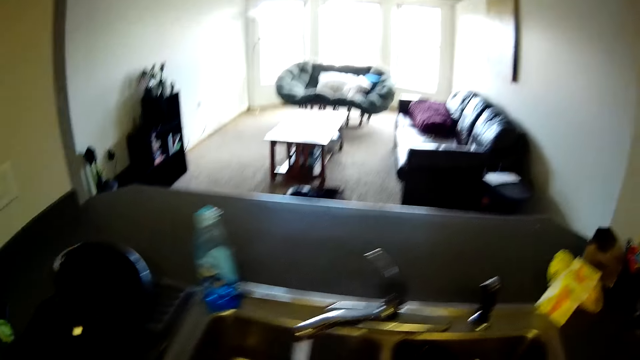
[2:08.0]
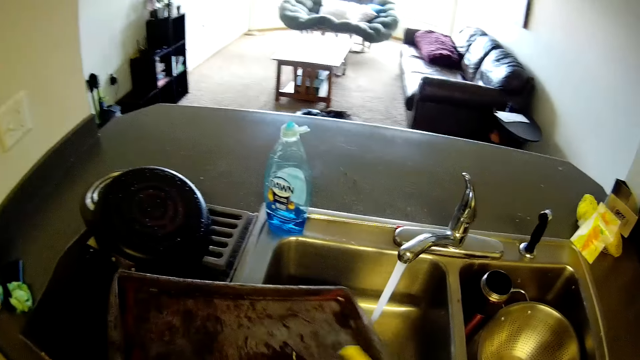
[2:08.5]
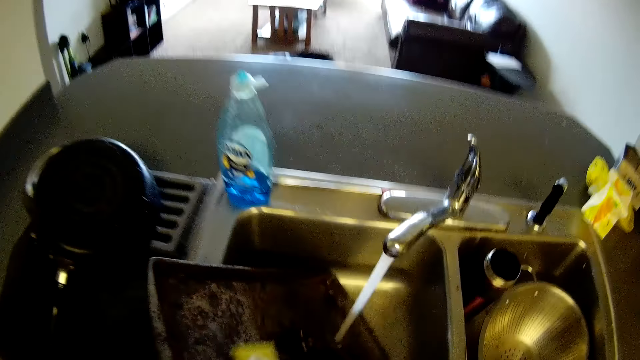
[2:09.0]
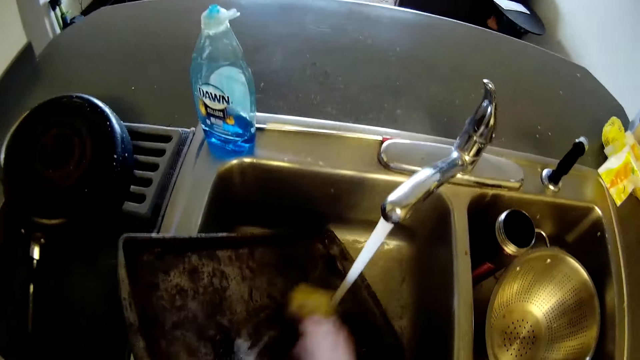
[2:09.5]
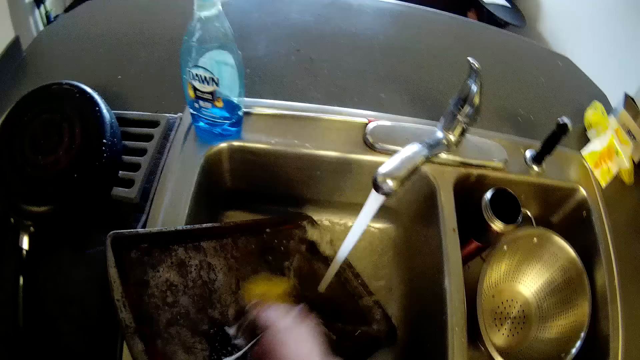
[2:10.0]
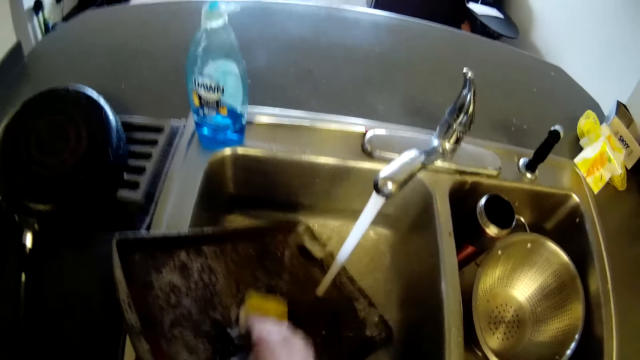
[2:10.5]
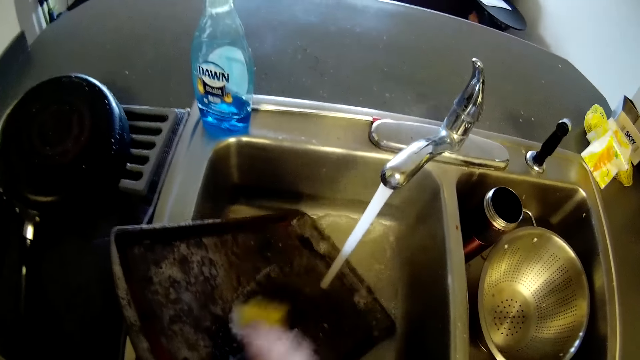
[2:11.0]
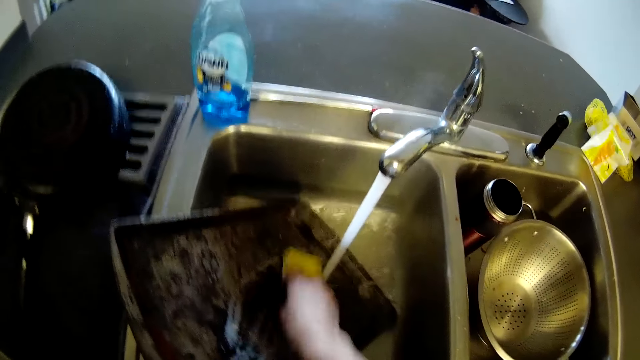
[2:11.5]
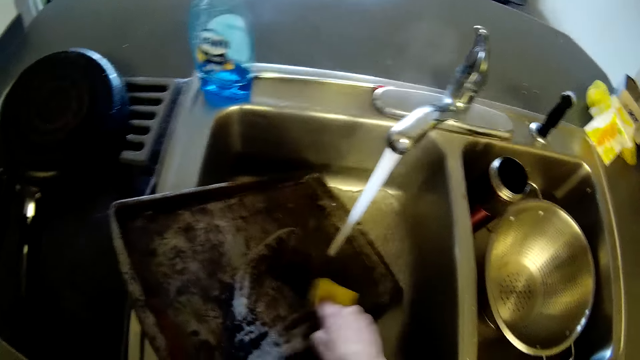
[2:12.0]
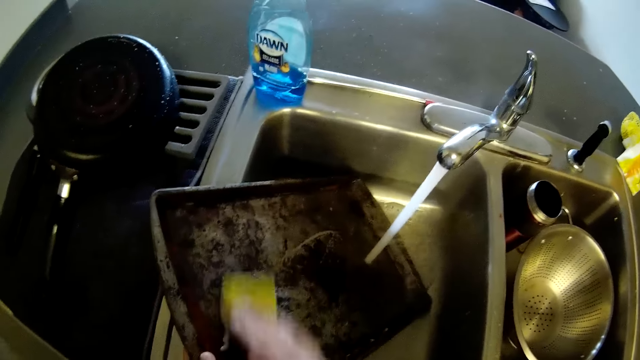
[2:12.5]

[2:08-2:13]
The camera wearer walks around a kitchen. She cleans a platter with a scrubber in her right hand and running water from a tap.

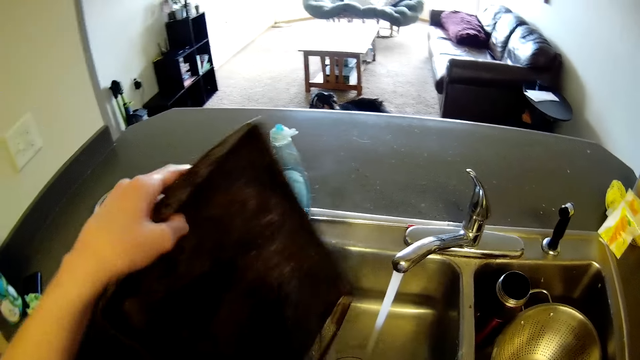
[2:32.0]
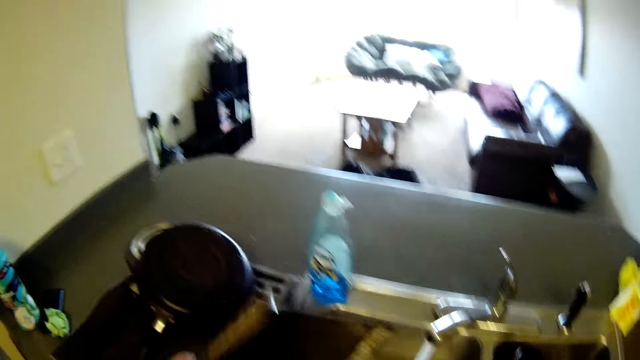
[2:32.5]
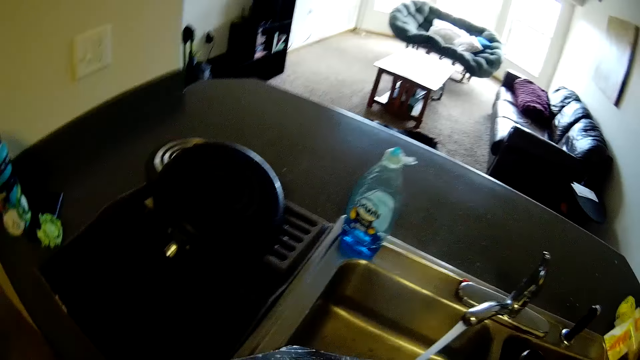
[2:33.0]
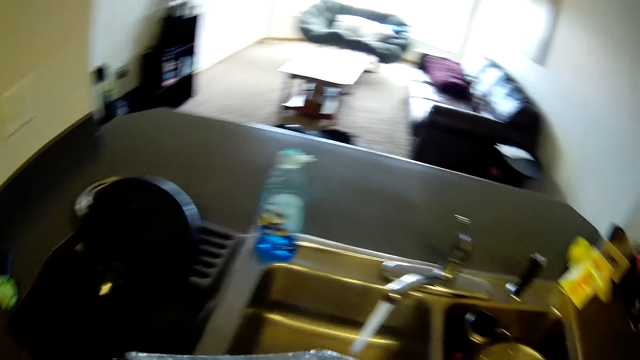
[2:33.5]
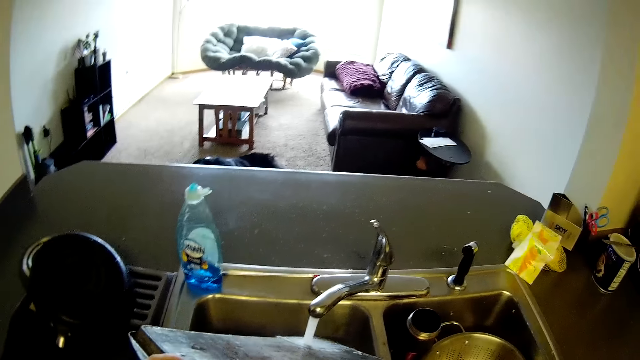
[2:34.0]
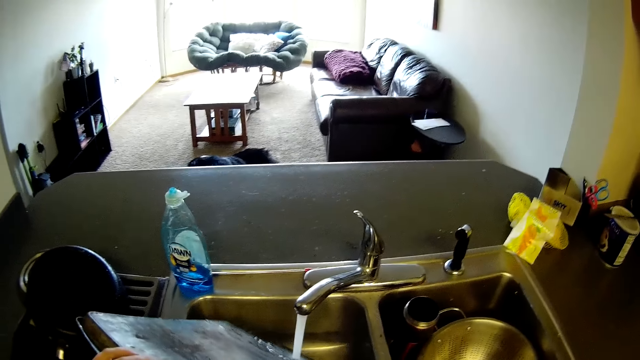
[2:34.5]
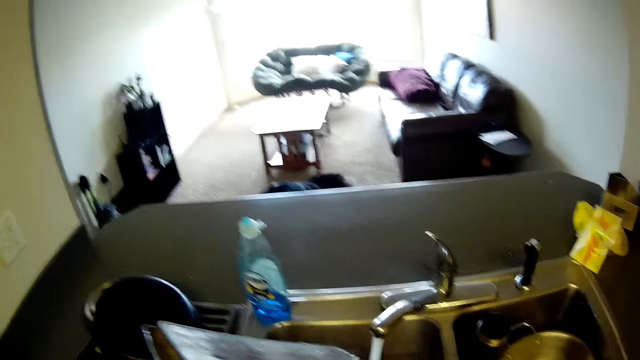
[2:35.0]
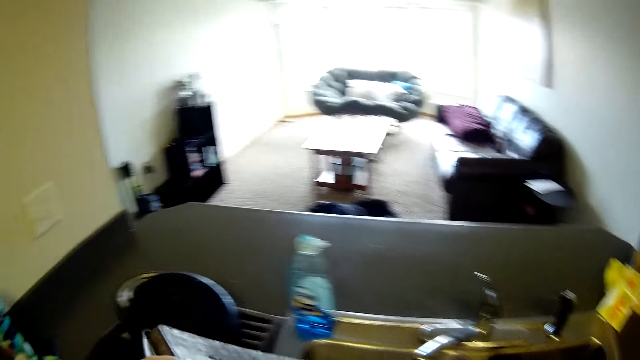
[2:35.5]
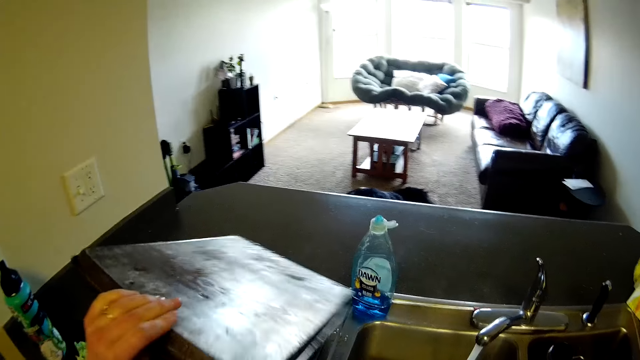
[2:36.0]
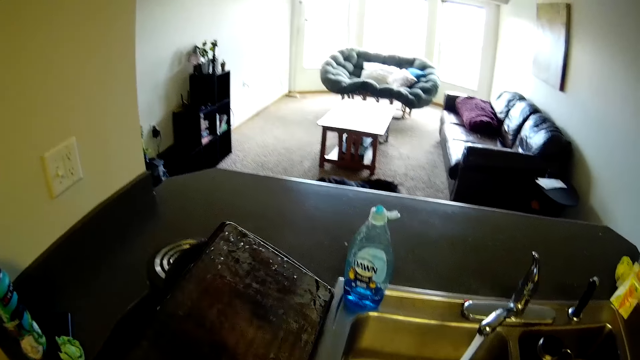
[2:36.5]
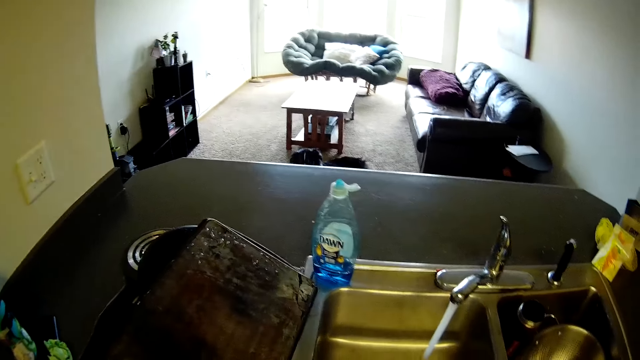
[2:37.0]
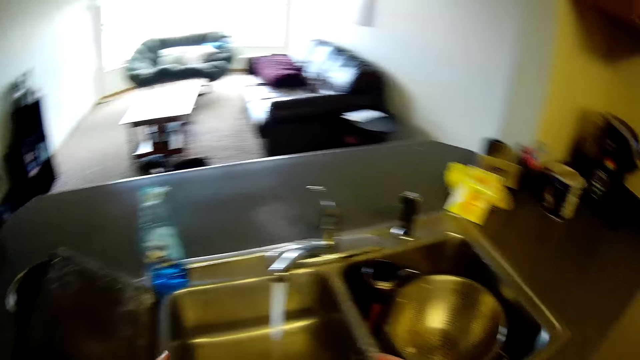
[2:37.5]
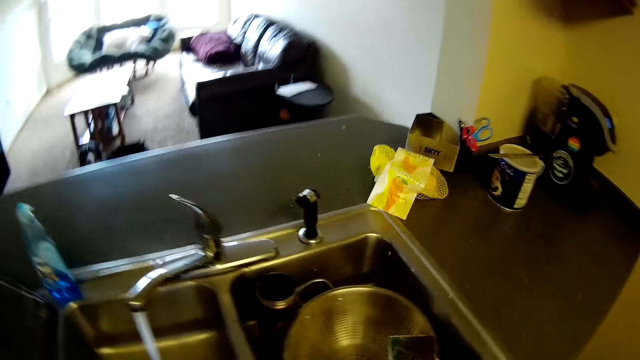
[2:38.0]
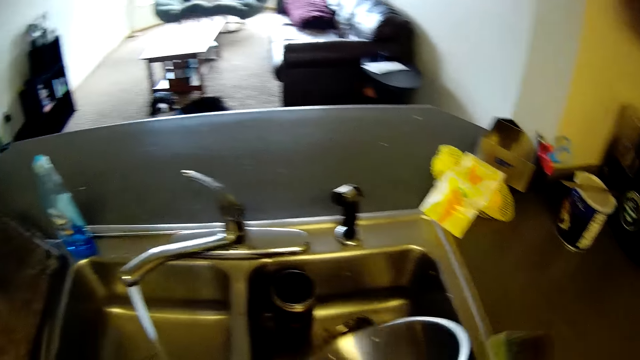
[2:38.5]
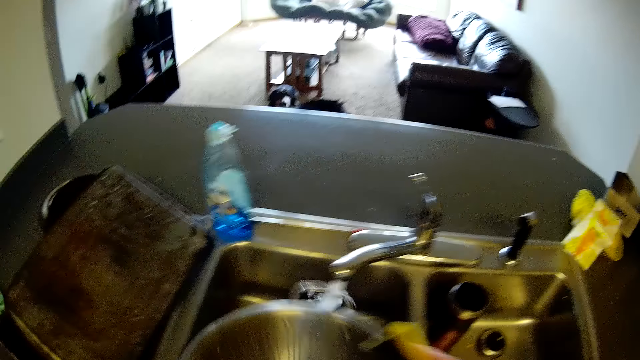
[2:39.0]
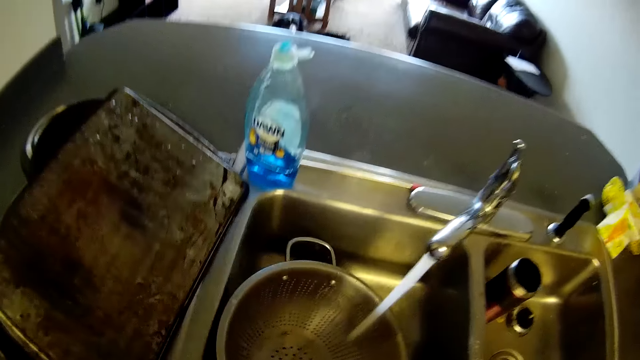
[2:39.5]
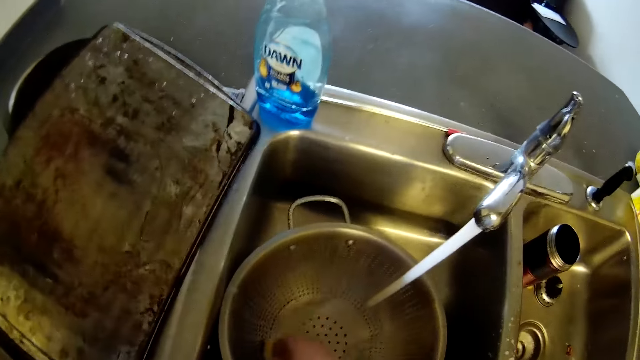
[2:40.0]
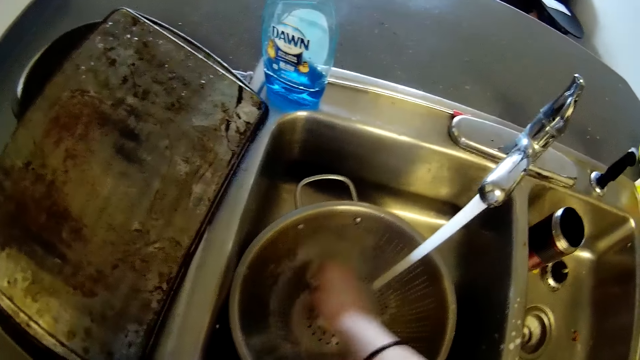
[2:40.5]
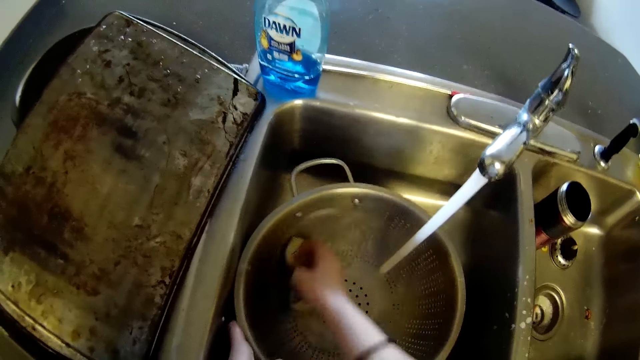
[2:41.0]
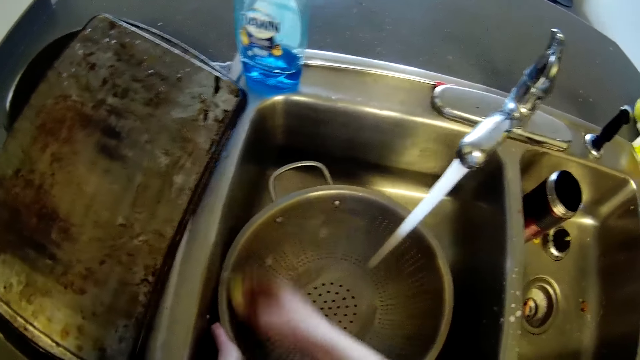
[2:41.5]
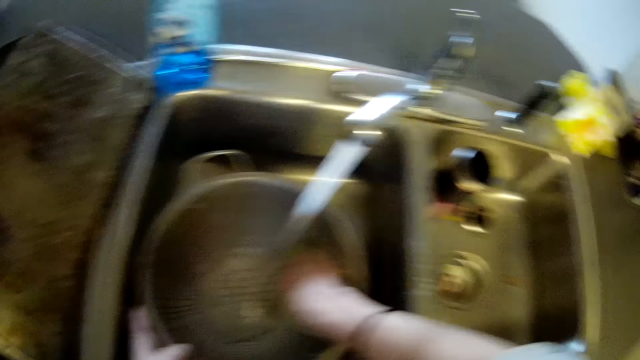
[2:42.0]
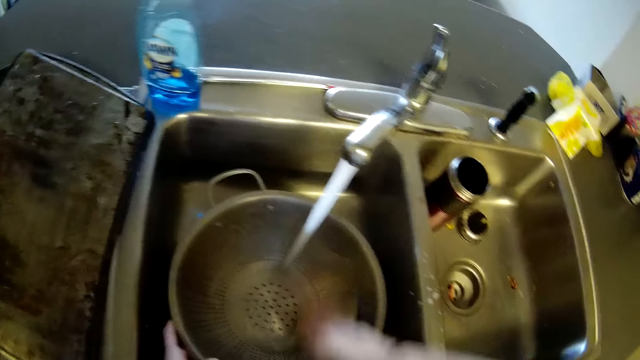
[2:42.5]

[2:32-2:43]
The camera wearer looks around a kitchen. She rinses a platter or tray with running water from a tap. She drops the tray on the countertop with her left hand. She moves around the kitchen. She carries a sieve from the sink with her left hand. She washes the sieve with a sponge in her right hand and running water from the tap.

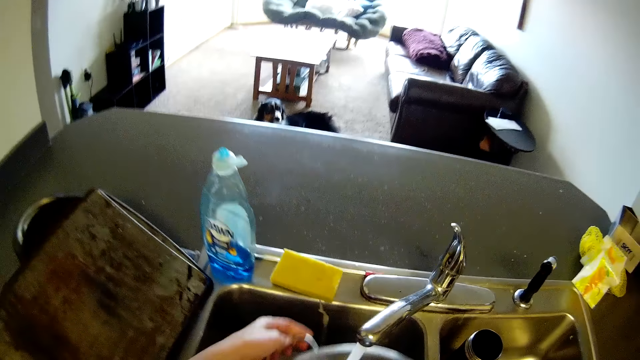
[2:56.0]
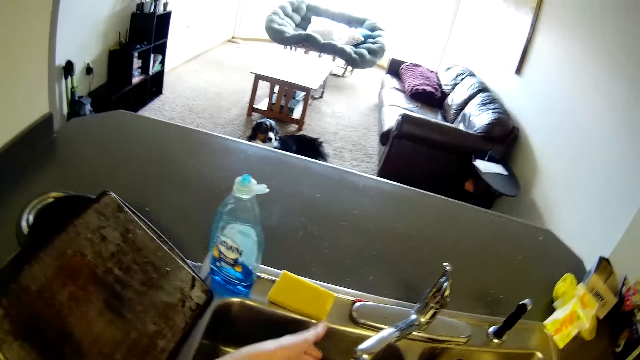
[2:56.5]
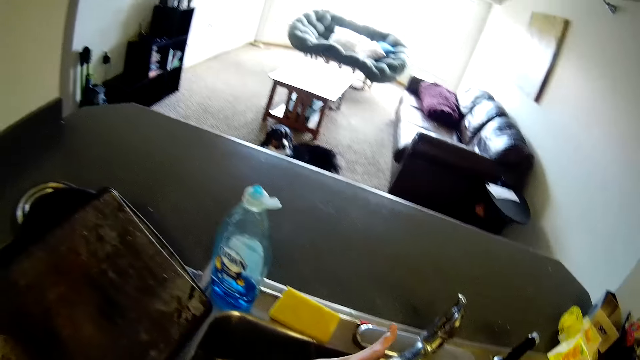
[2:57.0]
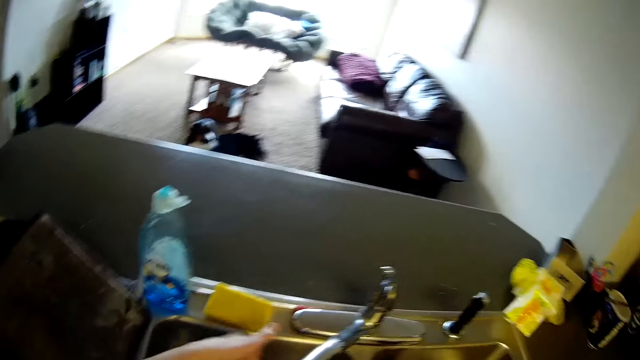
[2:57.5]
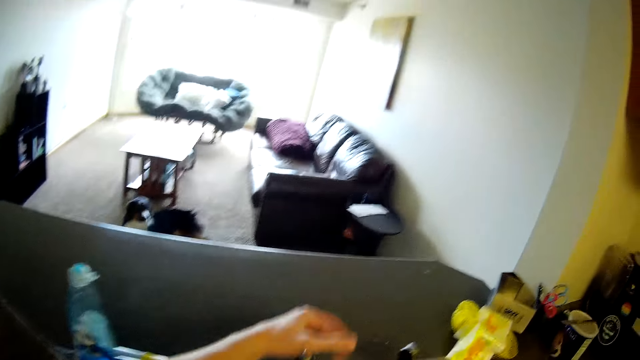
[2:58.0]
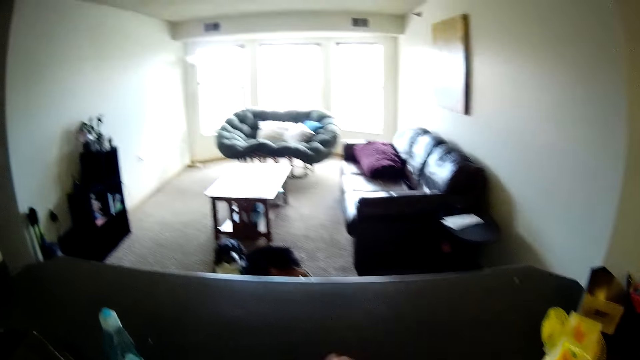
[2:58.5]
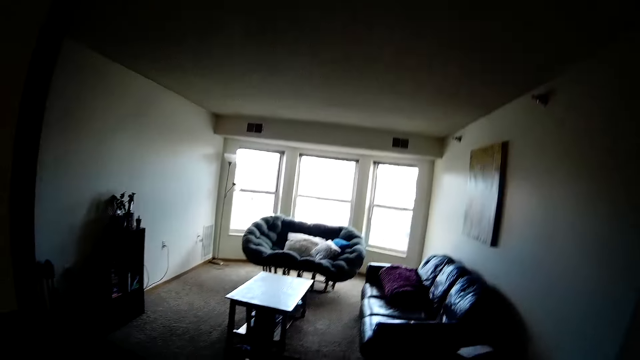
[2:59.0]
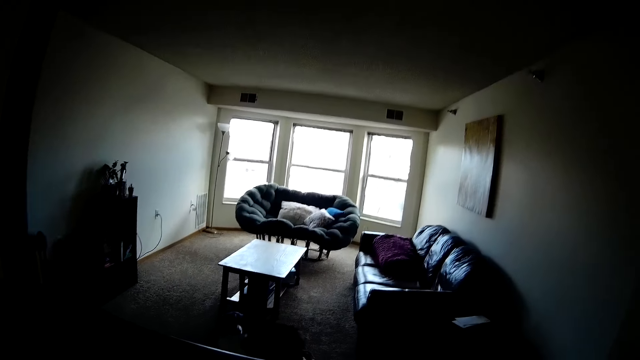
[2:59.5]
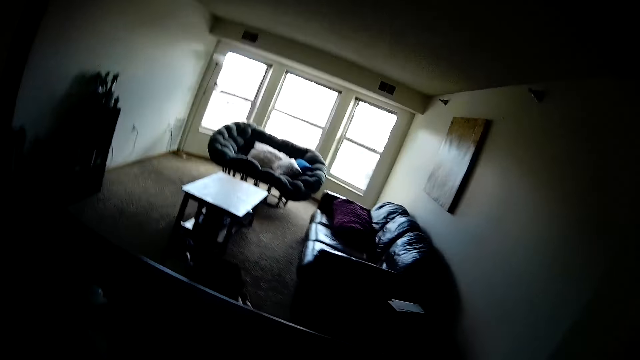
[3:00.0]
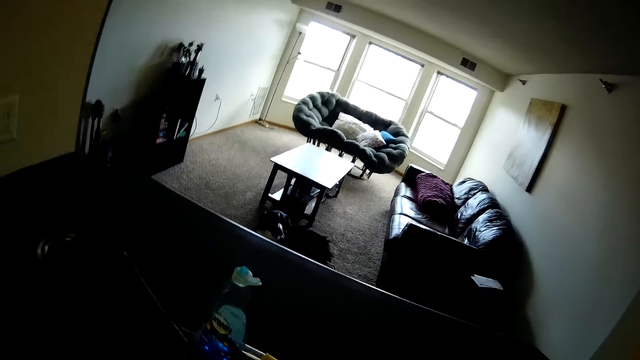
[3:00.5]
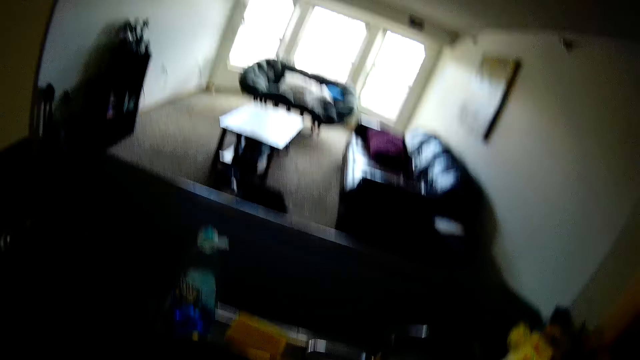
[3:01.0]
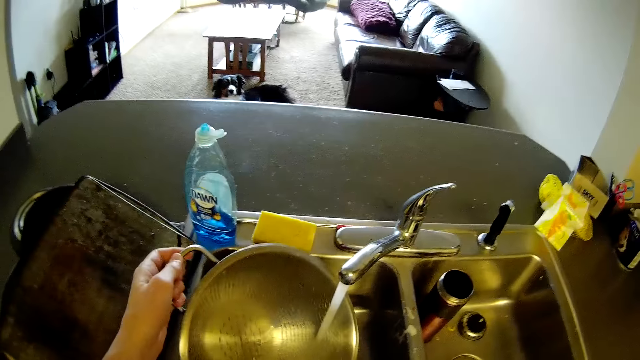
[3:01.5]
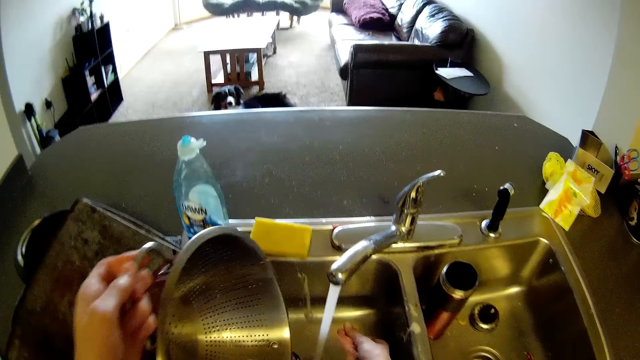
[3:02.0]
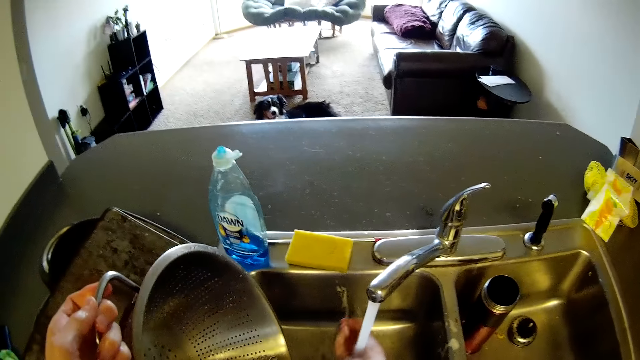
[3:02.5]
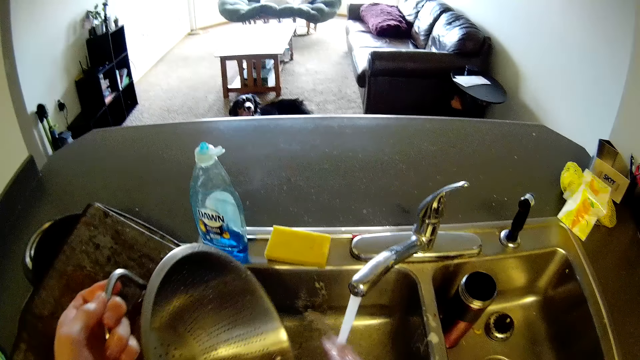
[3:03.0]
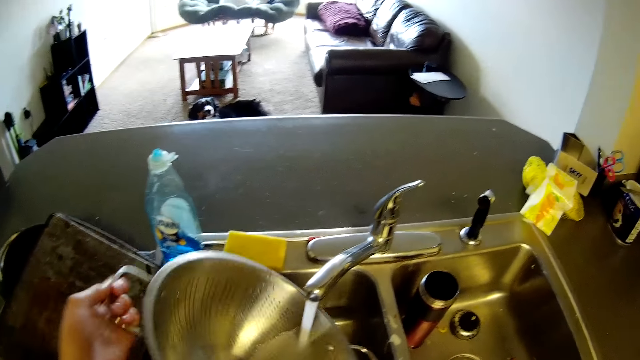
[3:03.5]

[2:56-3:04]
The camera wearer adjusts a tap with a hand. They look around a kitchen. They rinse a sieving bowl with running water from the tap.
